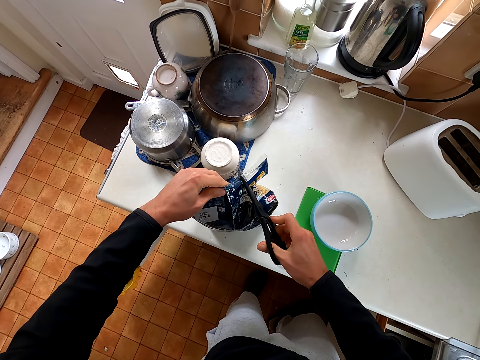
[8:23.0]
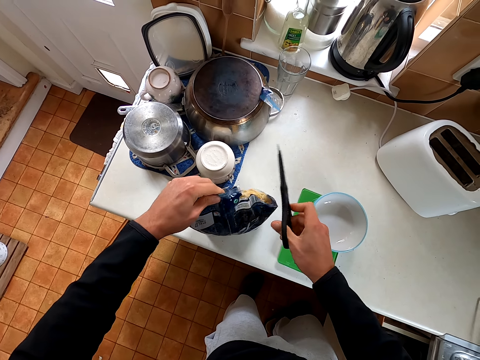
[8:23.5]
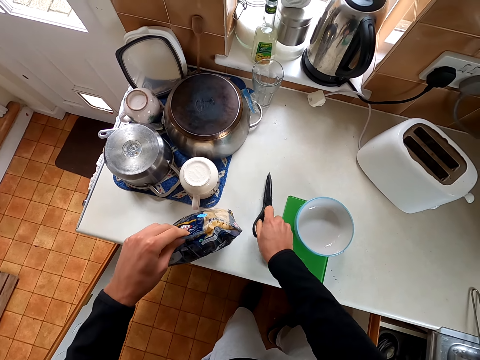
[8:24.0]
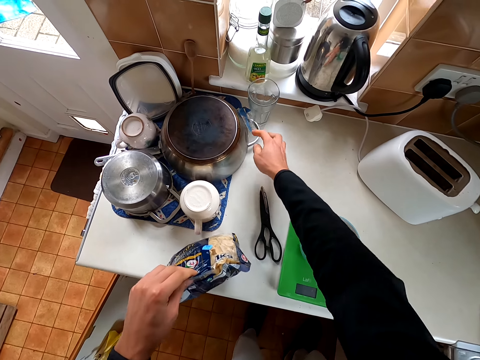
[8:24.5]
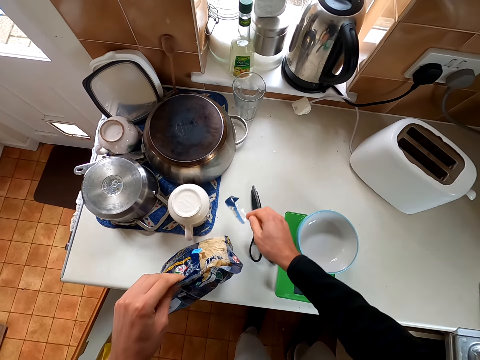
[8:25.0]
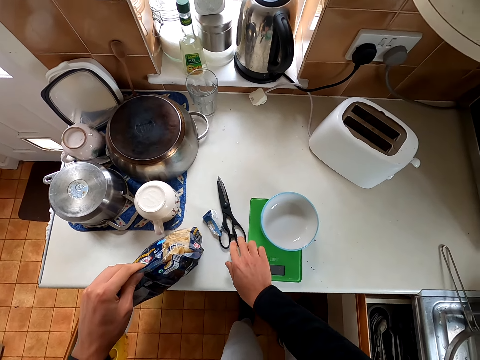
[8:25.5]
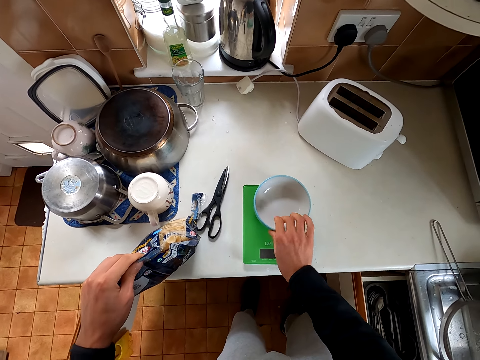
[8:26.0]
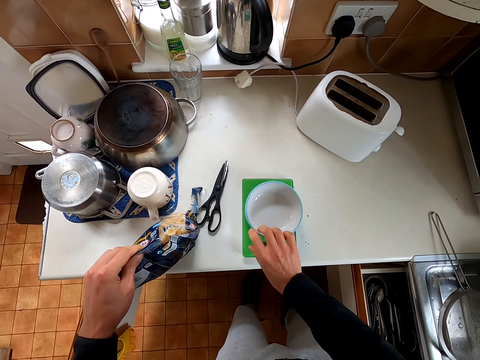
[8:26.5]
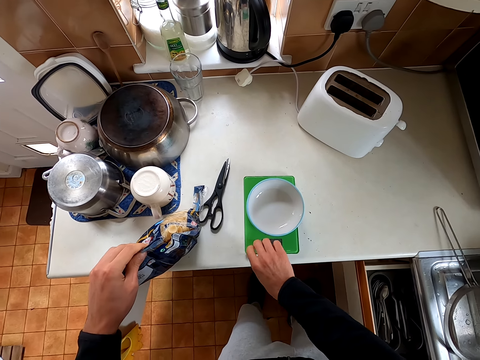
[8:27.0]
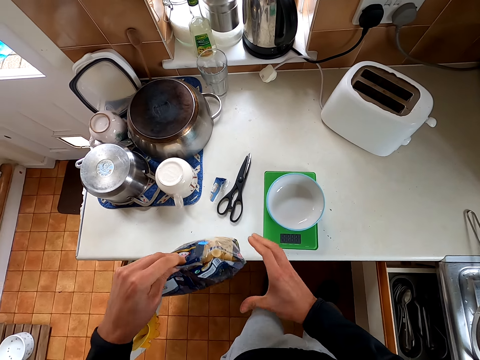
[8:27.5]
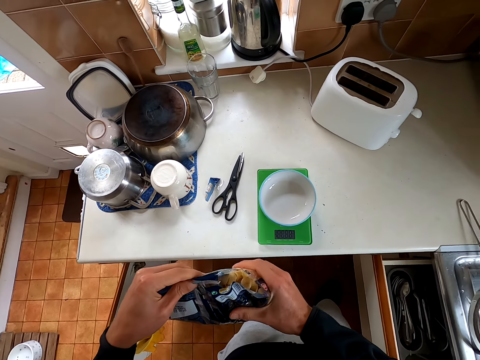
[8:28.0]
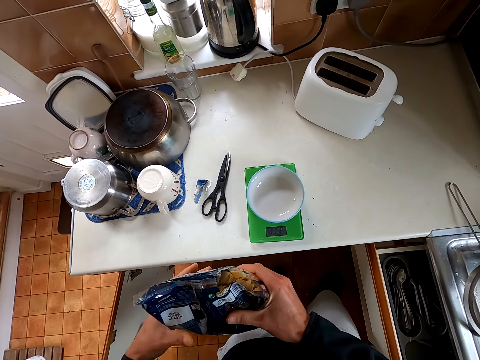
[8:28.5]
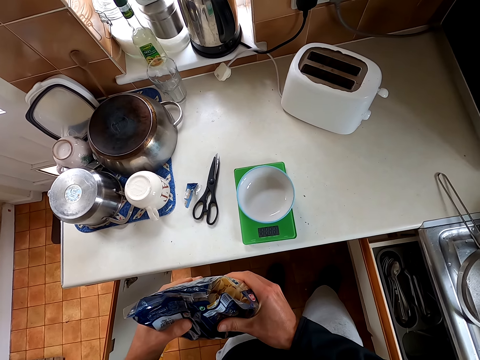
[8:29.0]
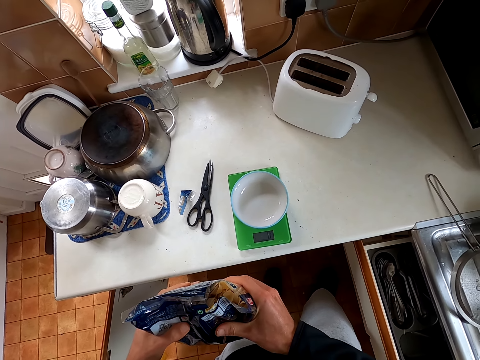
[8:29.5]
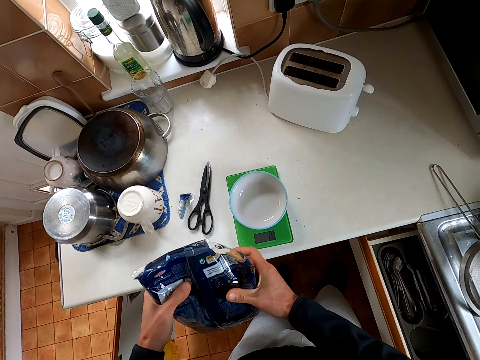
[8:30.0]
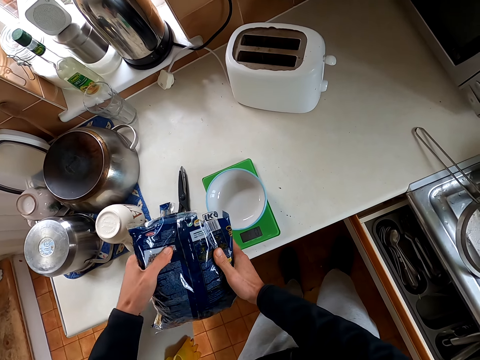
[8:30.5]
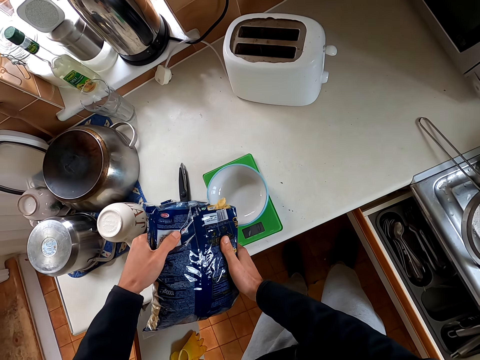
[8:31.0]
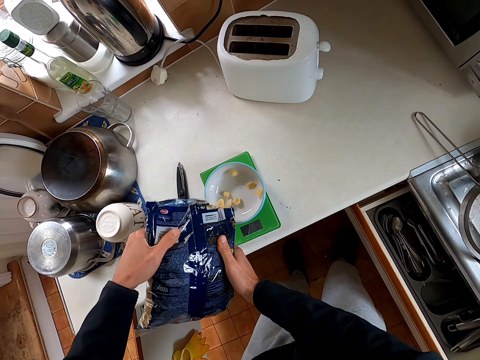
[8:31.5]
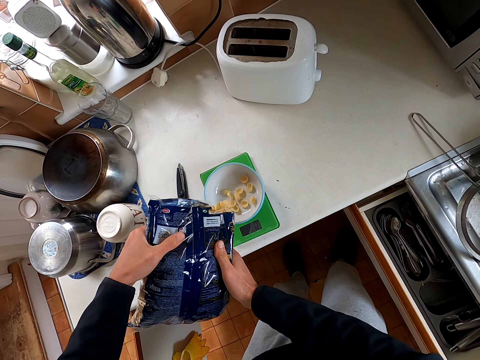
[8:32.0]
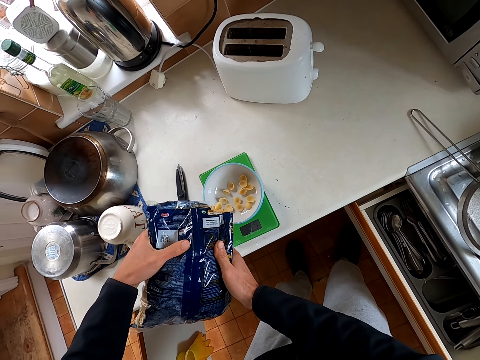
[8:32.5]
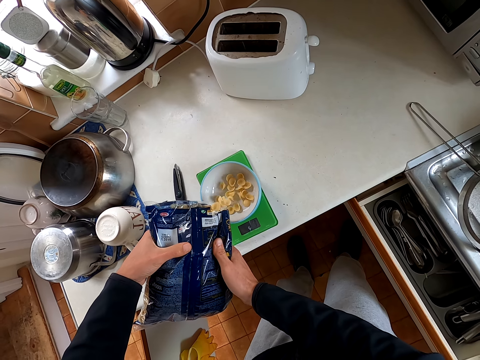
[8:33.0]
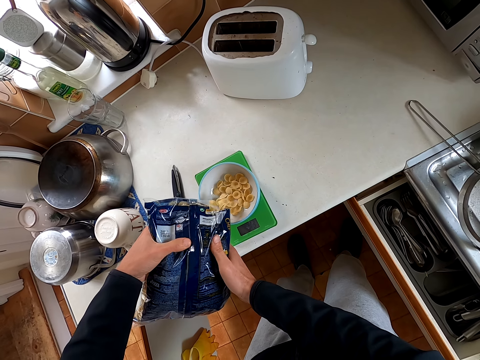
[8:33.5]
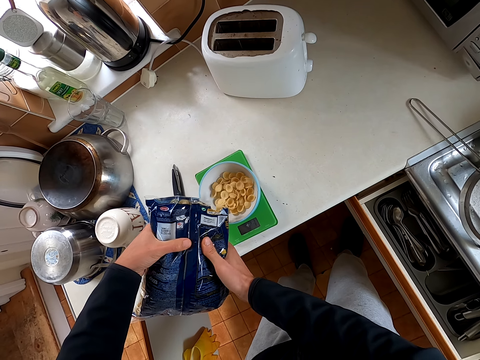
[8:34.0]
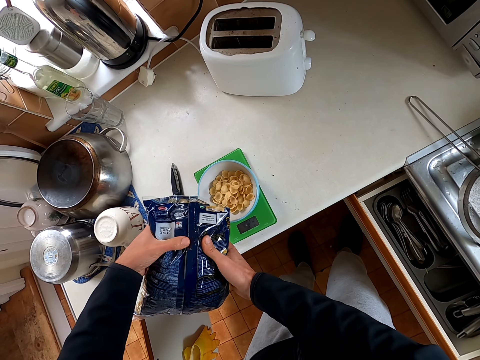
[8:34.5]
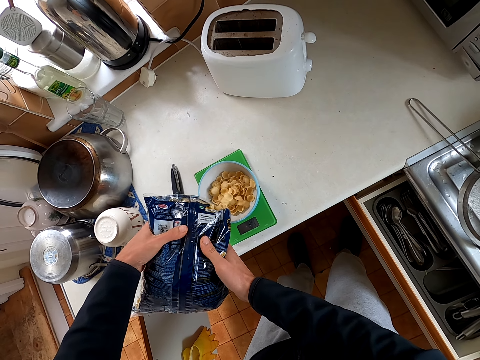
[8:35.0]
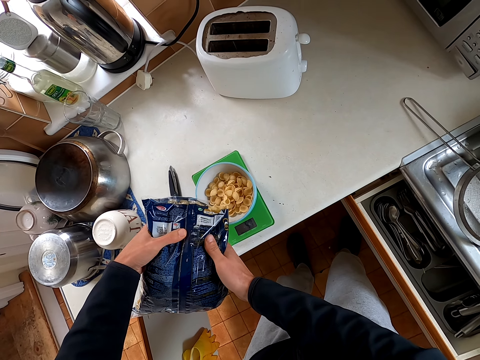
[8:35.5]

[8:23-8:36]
The camera wearer puts the scissors down. They pick up the piece of paper and put the piece of paper down. They move the bowl. They hold the plastic paper. They pour macaroni in the bowl.

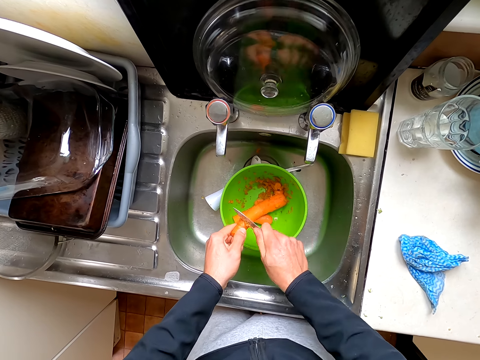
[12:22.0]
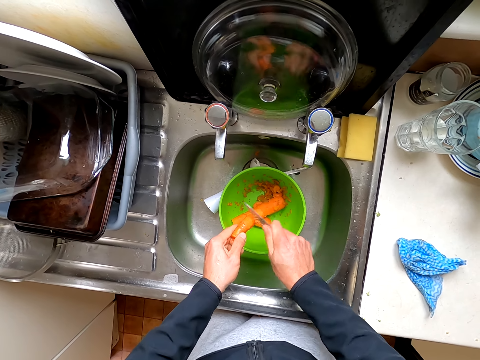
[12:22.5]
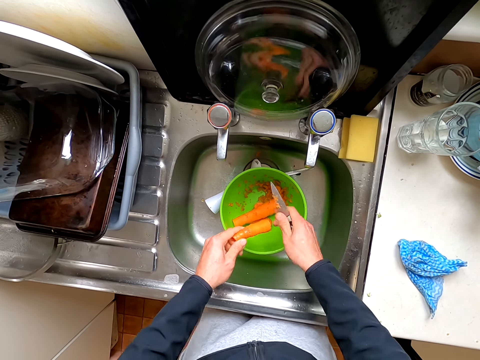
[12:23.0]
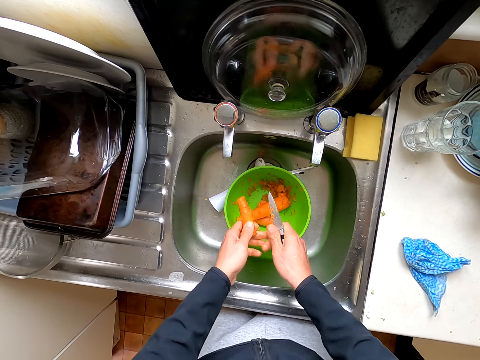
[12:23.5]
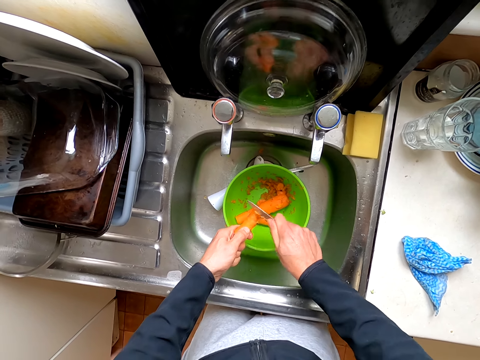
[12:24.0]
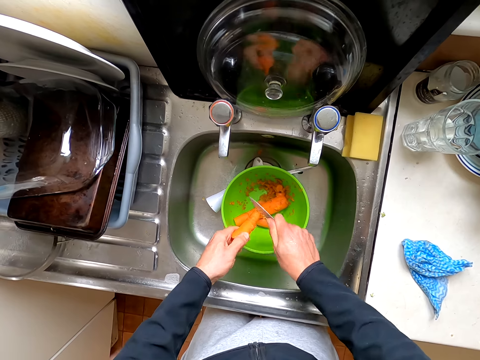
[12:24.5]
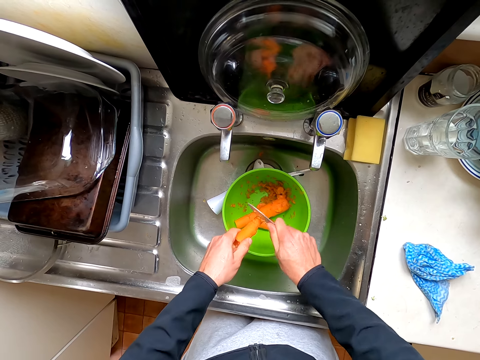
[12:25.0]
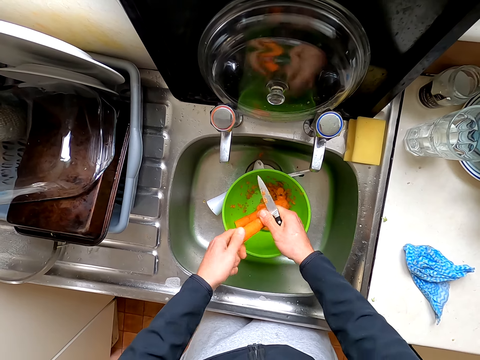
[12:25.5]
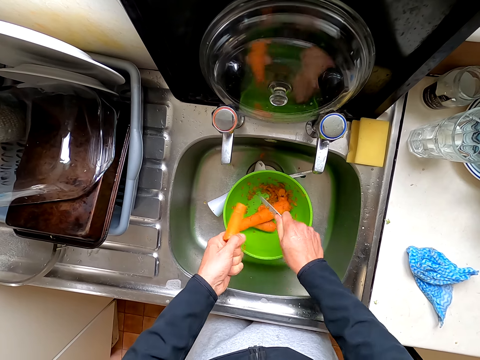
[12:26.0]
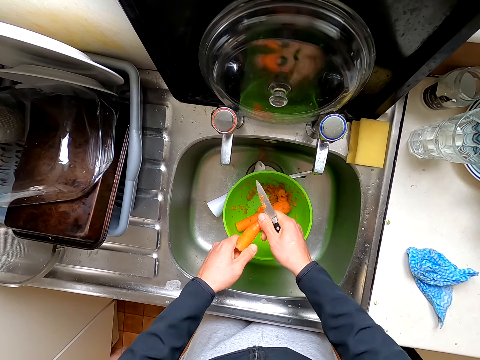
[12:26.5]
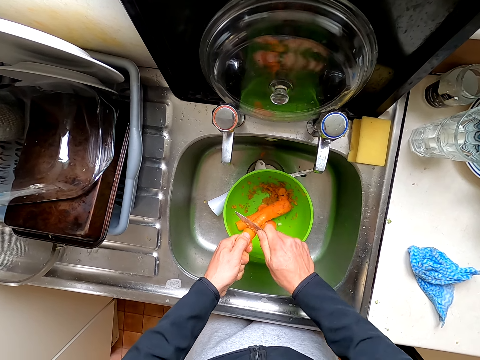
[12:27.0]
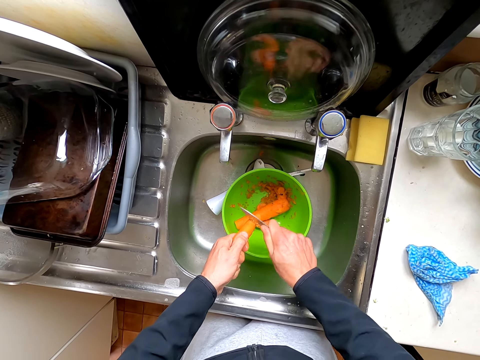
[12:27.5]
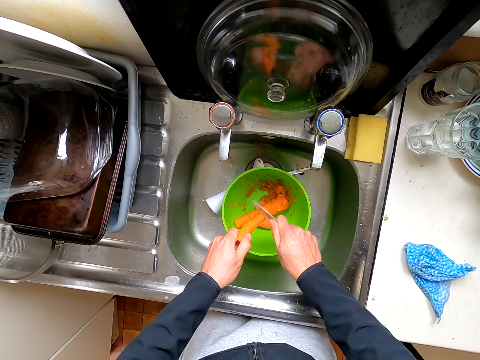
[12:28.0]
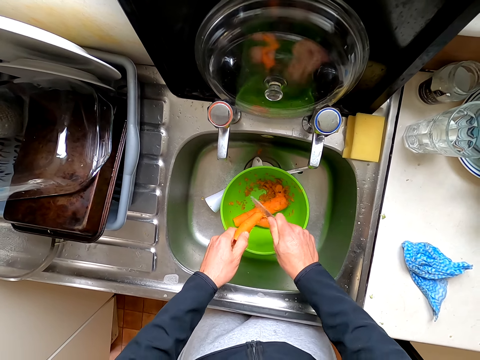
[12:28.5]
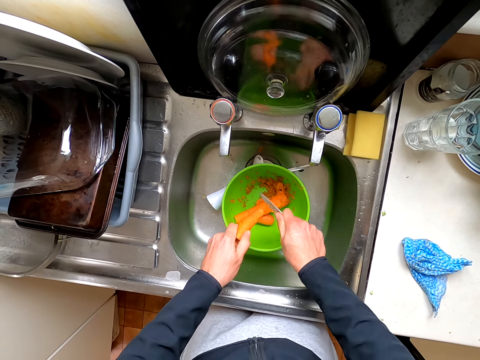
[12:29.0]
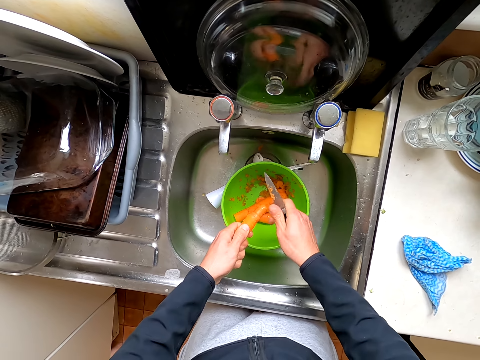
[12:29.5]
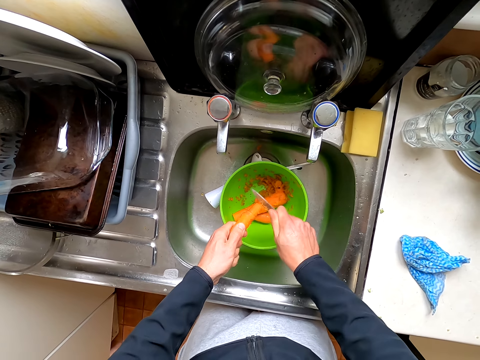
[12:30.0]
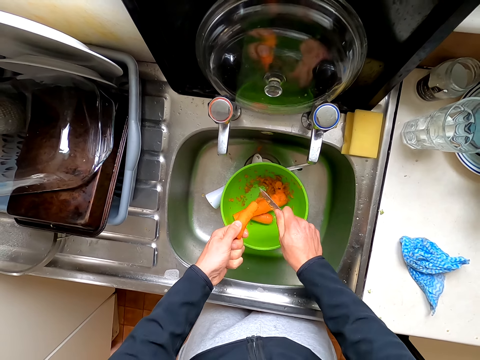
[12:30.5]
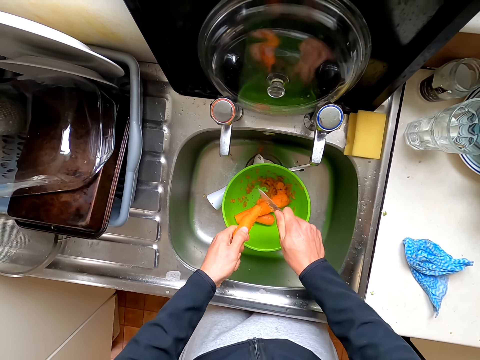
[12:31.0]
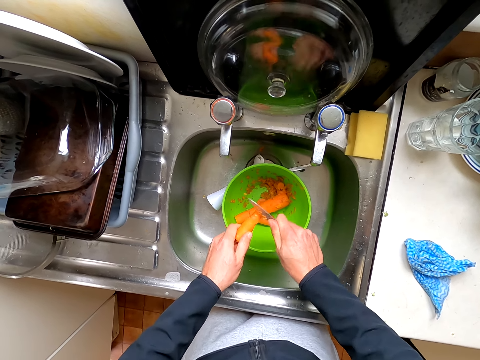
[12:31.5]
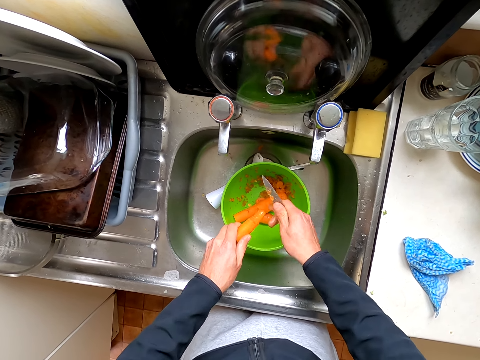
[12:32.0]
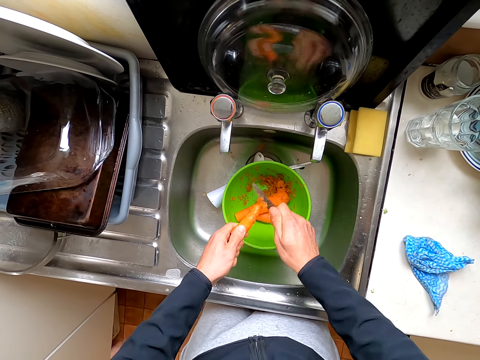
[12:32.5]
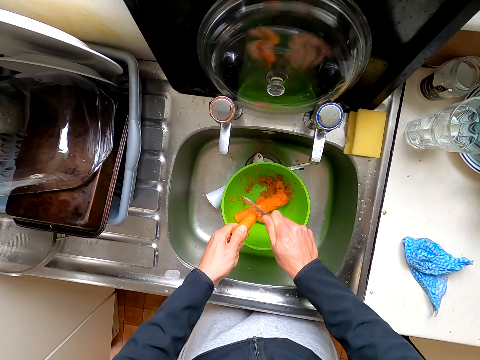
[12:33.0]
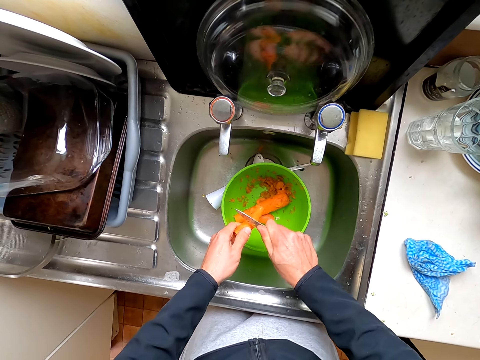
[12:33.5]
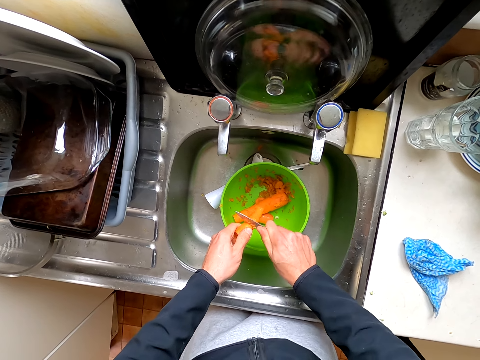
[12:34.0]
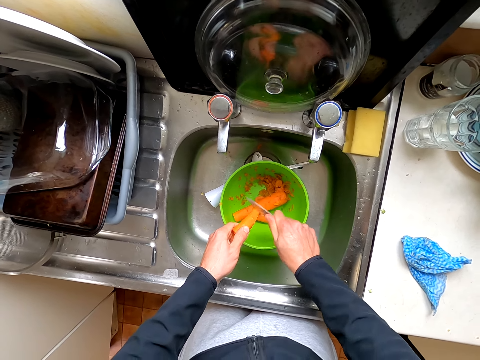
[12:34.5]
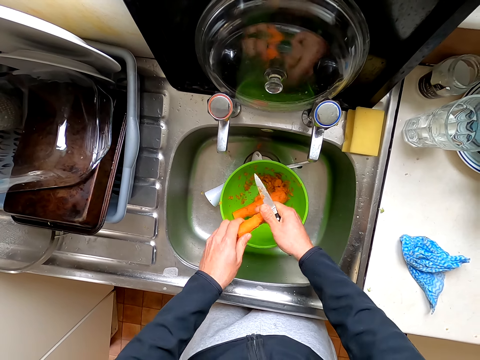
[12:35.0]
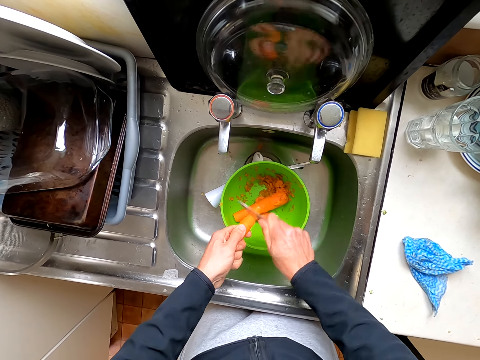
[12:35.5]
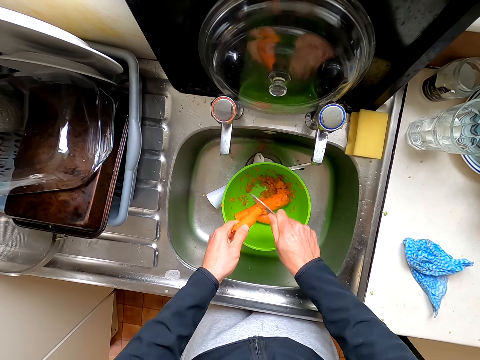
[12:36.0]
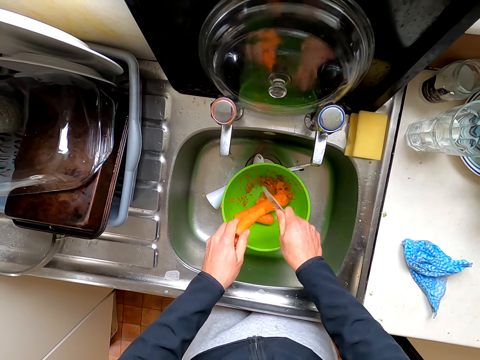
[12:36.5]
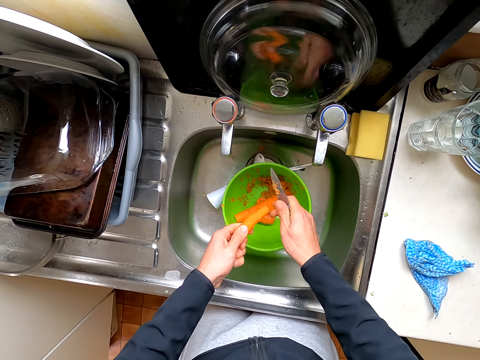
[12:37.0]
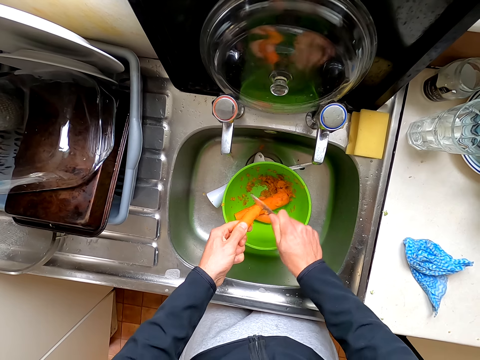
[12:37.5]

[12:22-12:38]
The camera wearer turns the carrot. They peel the carrot.
